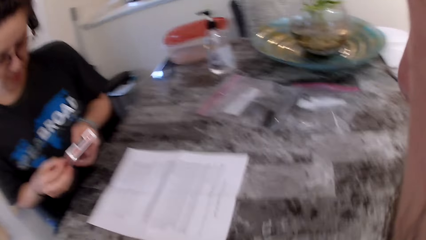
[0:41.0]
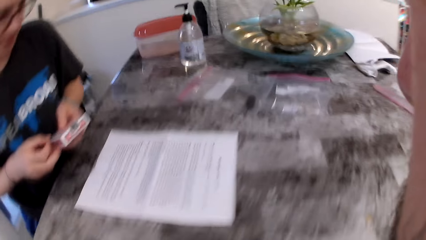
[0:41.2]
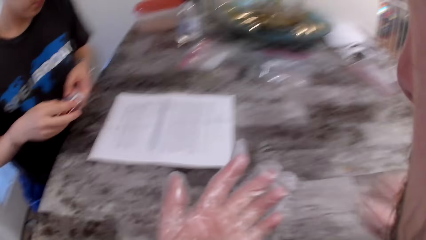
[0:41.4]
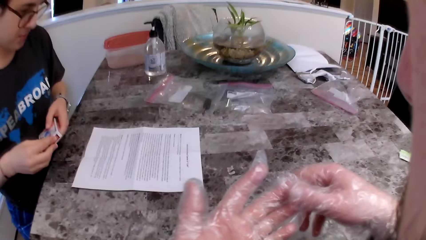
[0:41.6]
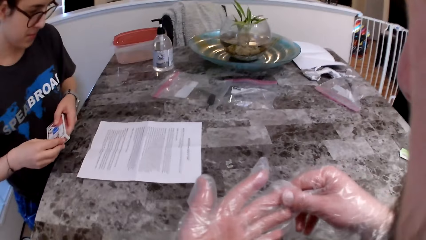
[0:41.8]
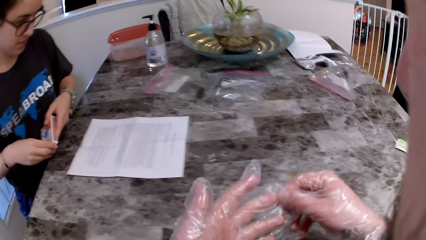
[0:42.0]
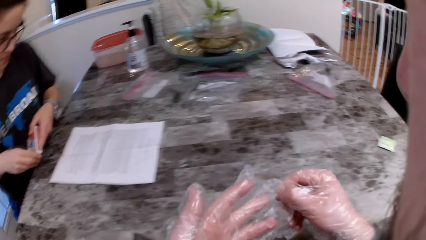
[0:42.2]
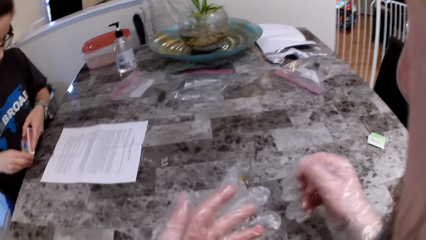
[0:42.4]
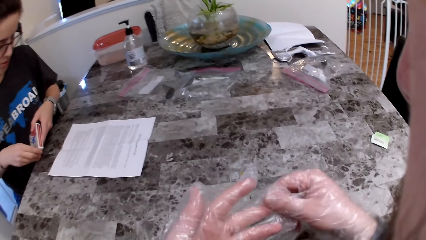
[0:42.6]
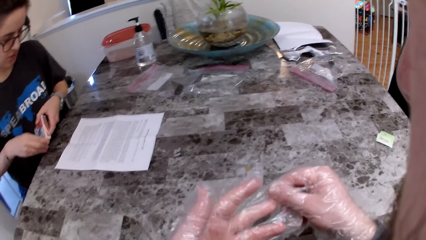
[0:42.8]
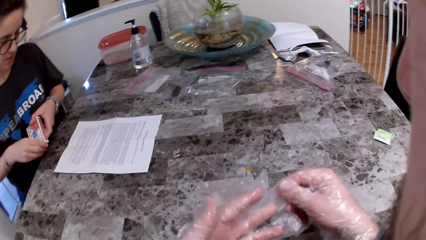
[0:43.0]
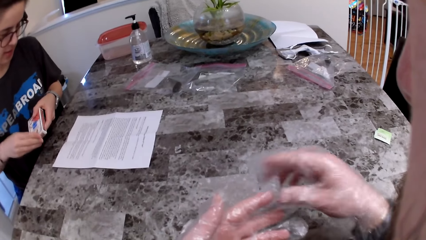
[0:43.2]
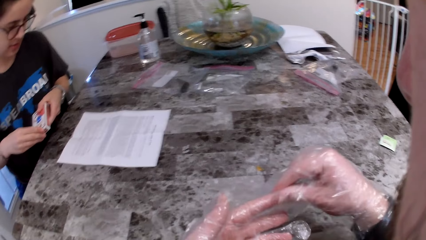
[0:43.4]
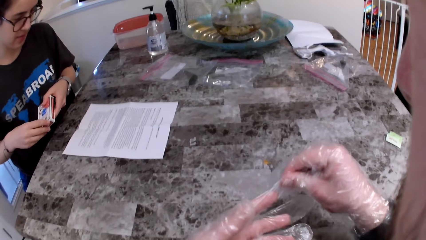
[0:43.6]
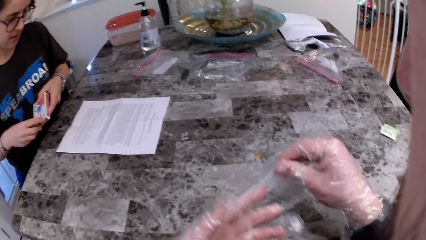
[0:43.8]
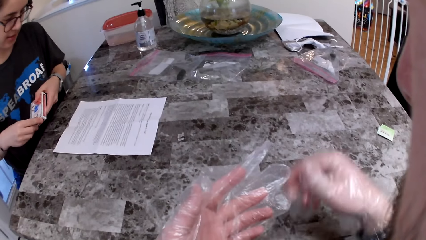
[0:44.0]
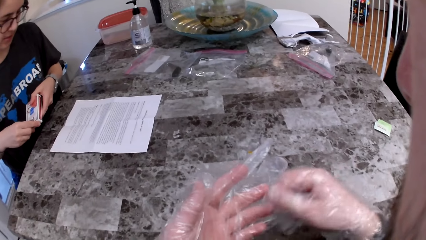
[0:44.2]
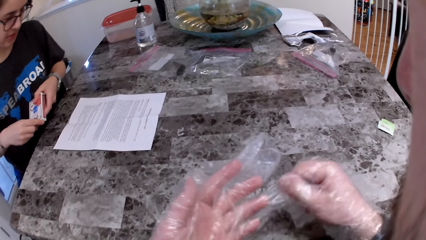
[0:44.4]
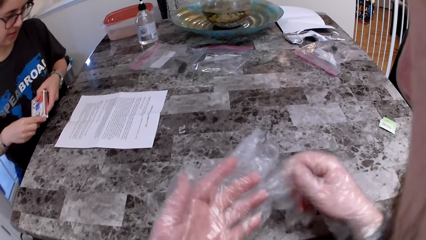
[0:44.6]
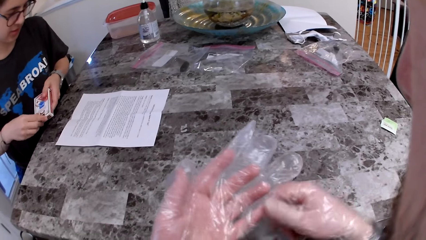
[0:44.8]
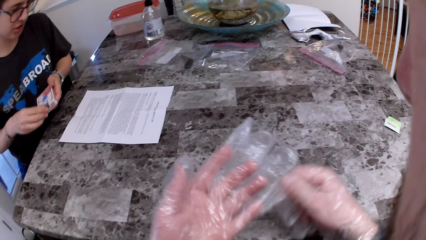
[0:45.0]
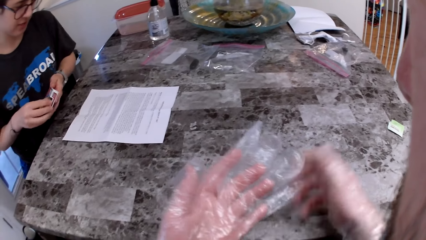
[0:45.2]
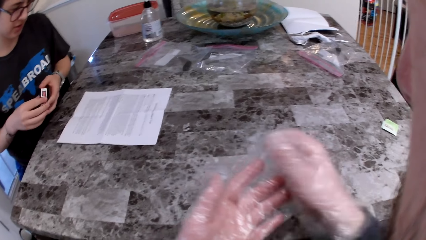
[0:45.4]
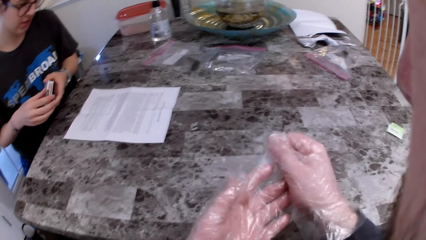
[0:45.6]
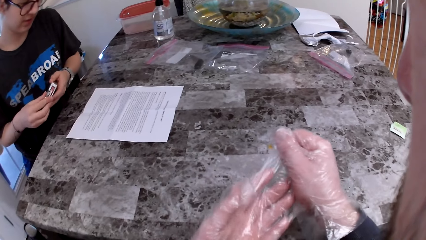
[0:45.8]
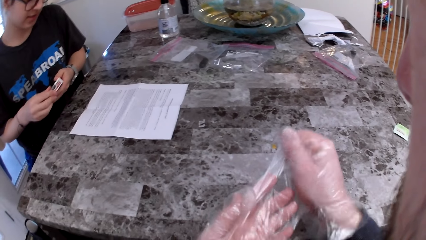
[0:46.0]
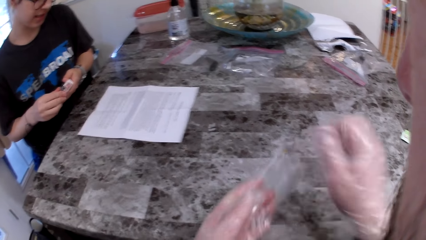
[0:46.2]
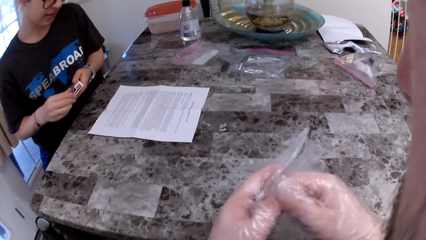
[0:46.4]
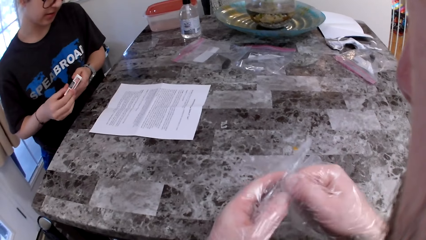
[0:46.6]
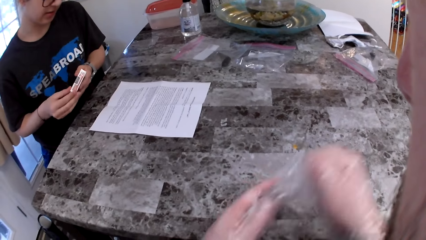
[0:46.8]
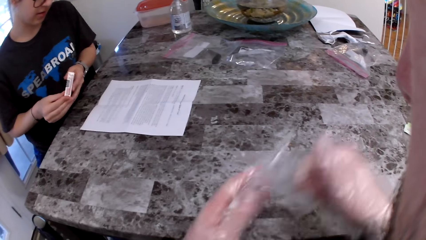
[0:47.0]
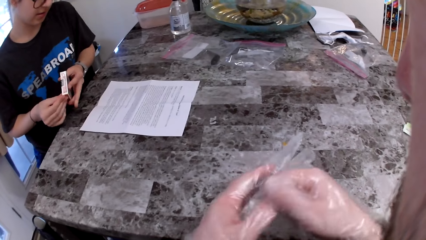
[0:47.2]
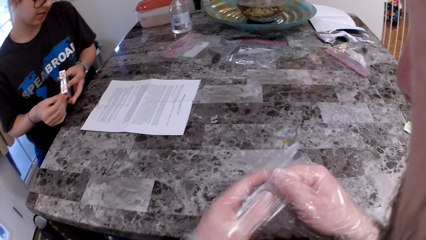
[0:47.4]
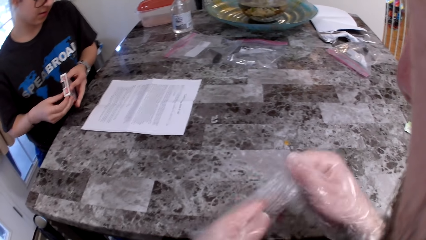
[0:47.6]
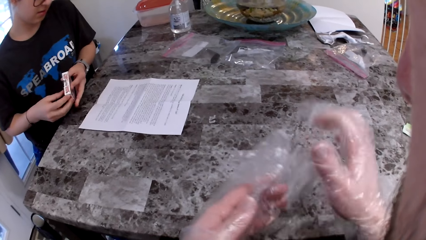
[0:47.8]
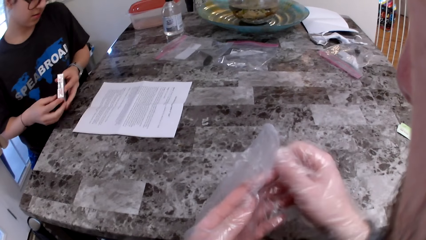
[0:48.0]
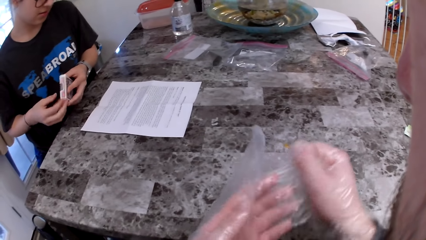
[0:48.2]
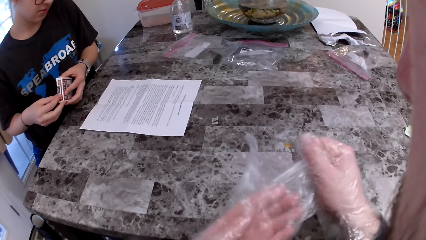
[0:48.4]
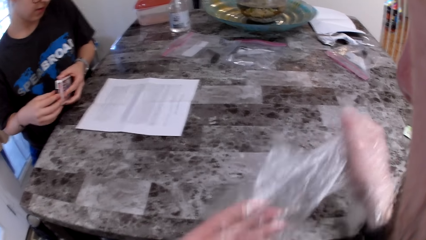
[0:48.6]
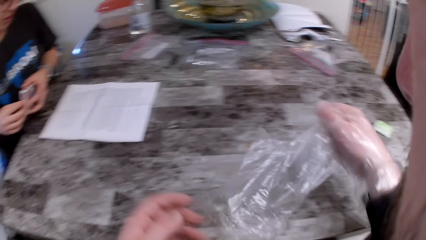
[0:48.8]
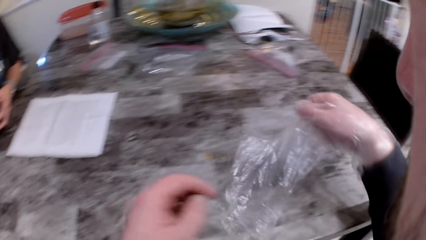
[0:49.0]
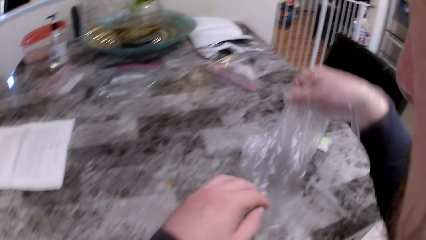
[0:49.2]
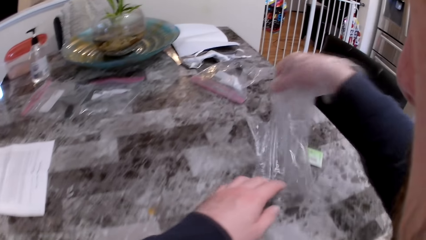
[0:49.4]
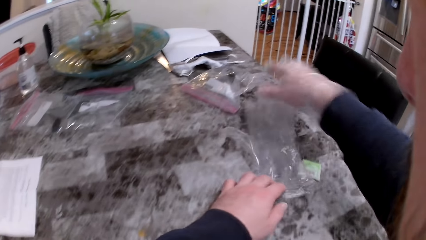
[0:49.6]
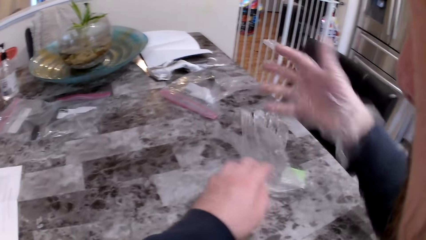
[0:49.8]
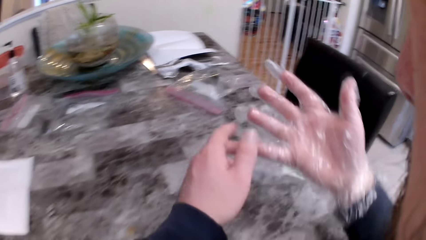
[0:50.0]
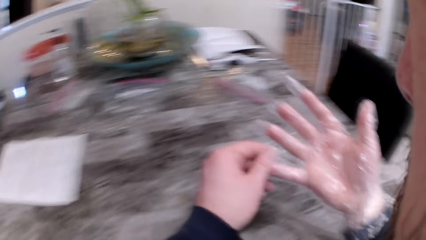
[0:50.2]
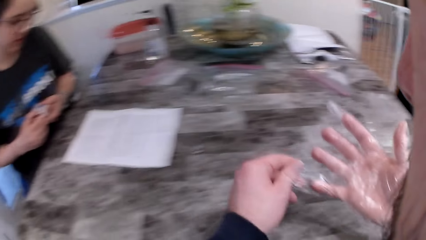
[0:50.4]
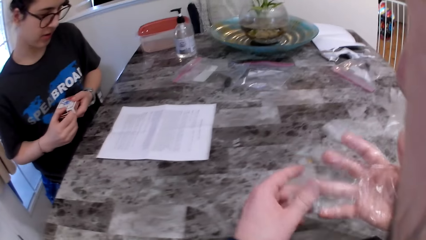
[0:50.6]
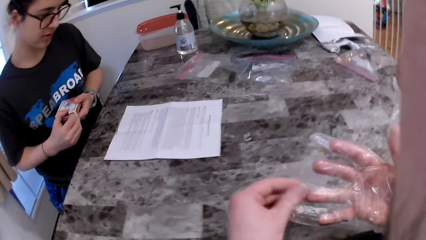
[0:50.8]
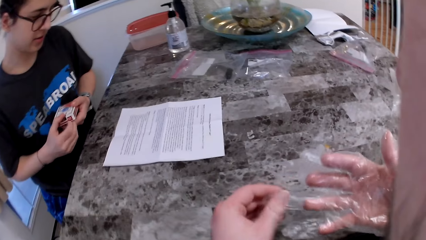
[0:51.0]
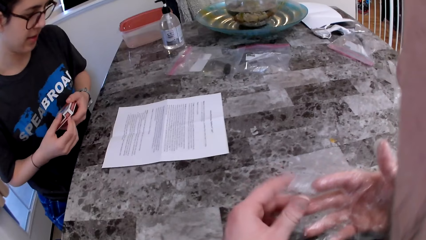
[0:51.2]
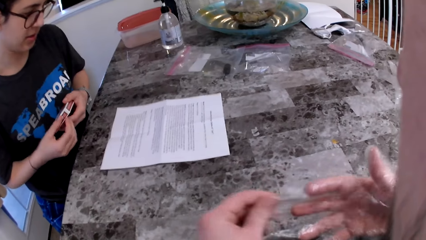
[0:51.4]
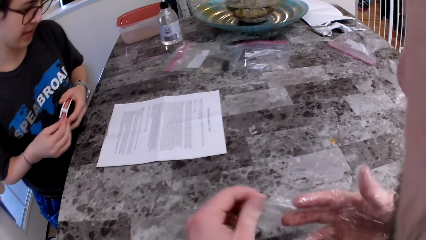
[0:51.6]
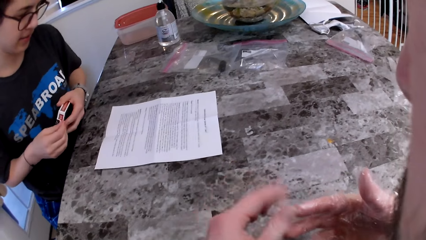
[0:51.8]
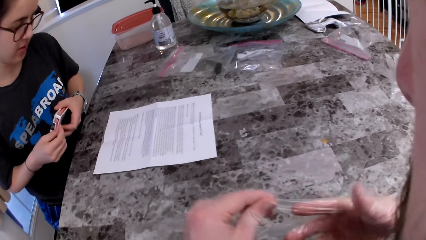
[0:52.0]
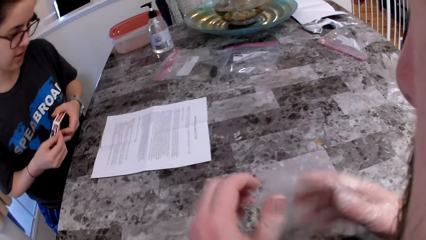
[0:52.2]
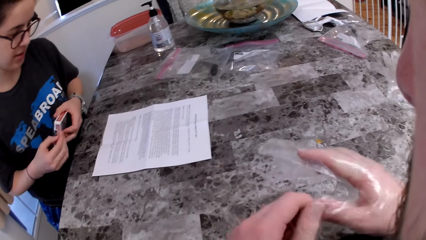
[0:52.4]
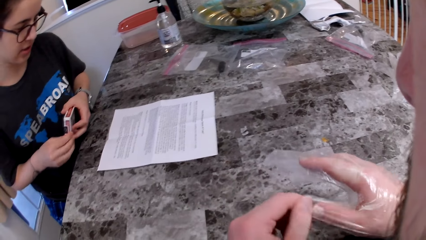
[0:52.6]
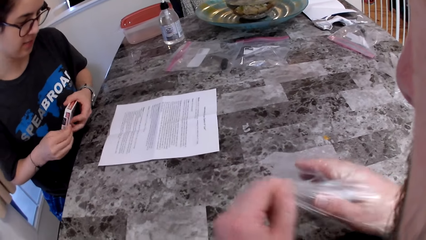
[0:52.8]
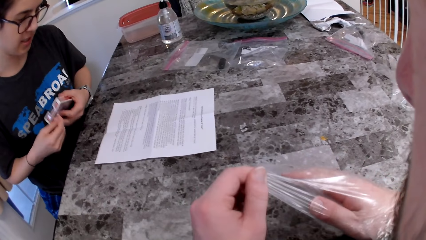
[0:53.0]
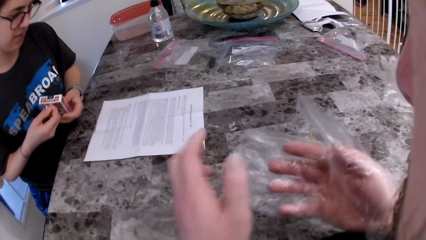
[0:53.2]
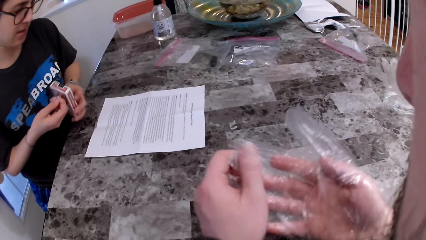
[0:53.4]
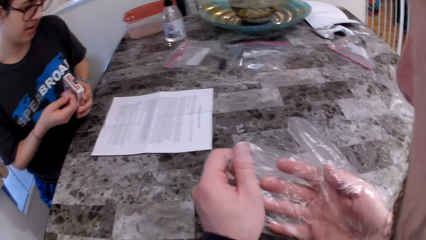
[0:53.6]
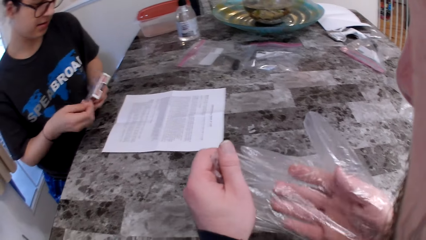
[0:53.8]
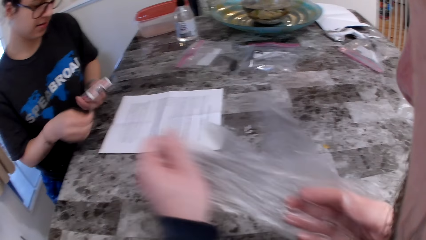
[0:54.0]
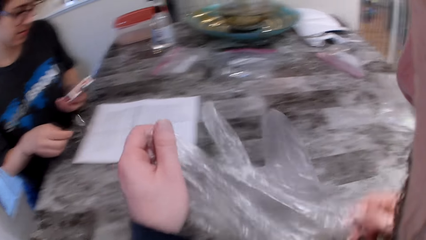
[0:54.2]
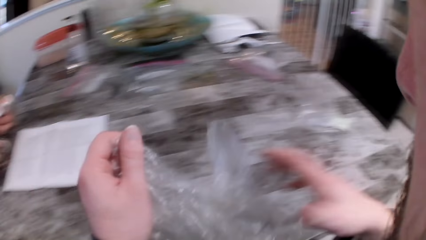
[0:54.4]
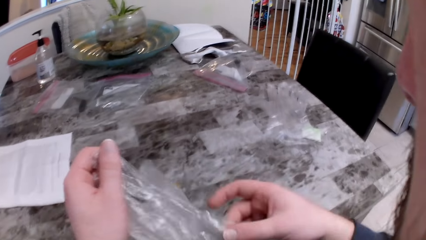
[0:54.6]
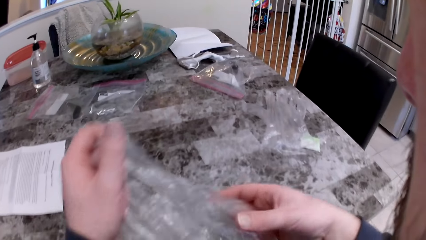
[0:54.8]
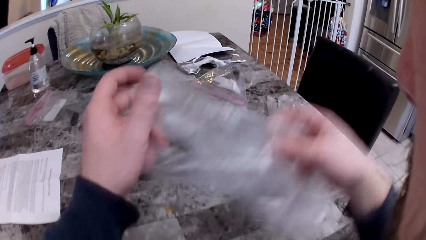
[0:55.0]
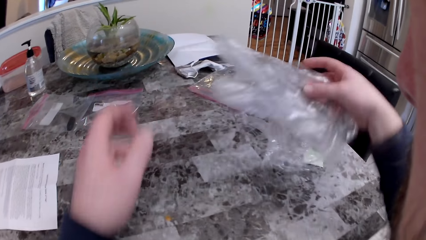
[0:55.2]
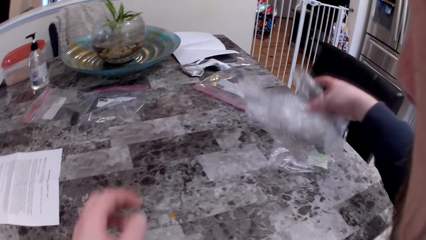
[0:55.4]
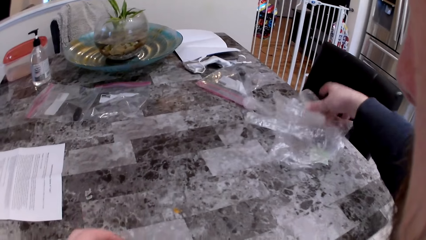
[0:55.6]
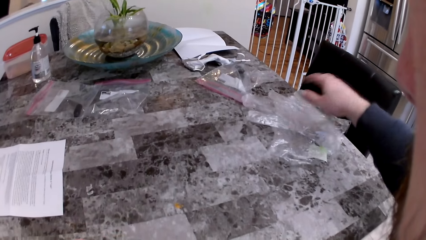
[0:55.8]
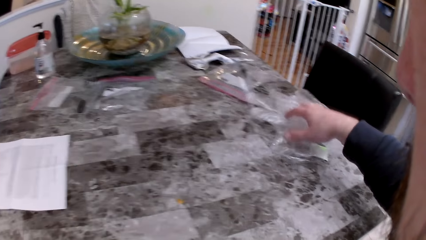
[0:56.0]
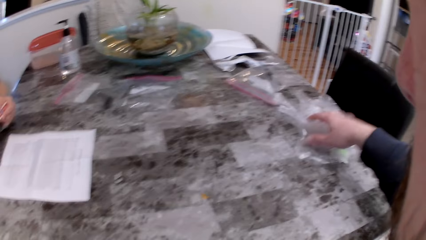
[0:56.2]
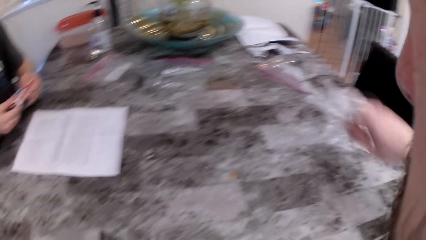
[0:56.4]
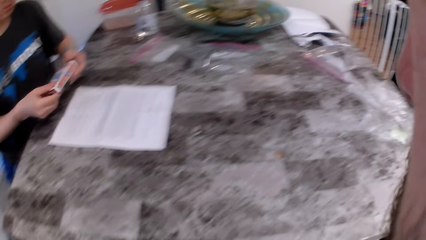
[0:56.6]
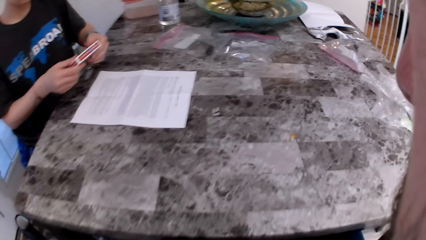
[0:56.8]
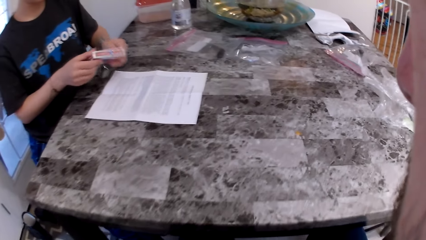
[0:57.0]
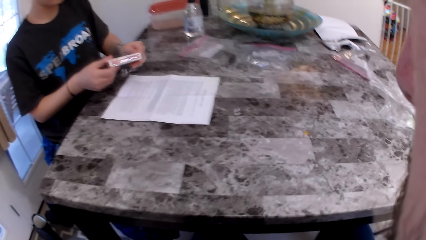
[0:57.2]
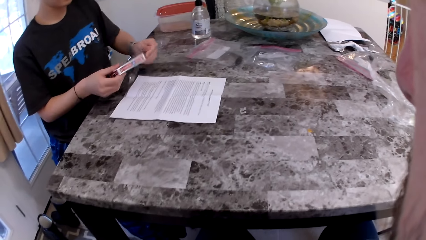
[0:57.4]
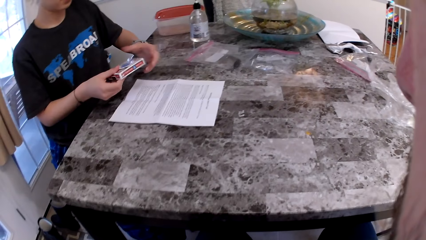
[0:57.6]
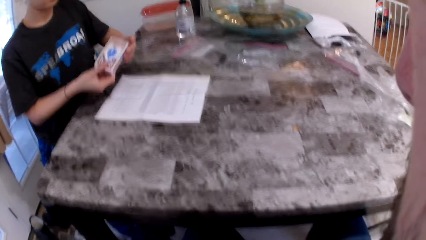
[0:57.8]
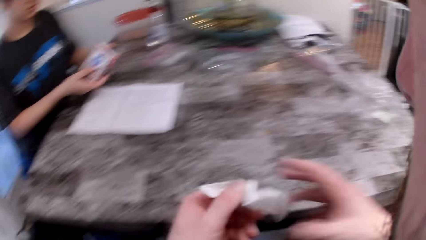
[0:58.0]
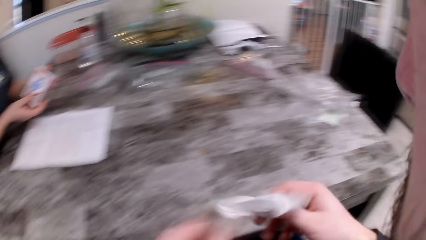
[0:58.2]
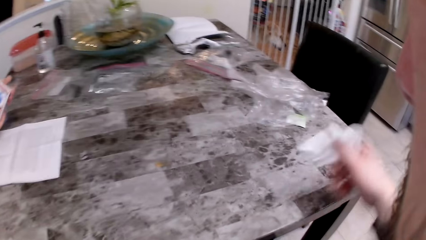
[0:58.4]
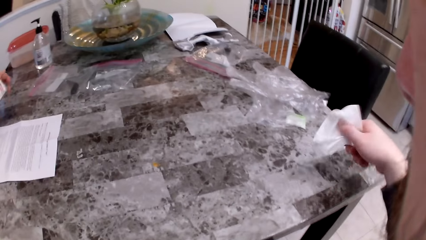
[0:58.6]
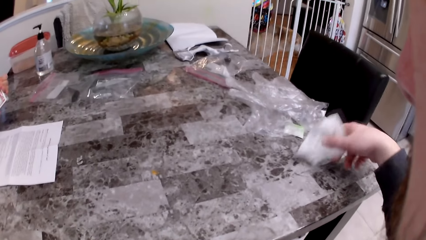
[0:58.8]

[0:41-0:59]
The camera wearer stares at his hands. He removes his hand glove. He pulls a glove. He removes the glove. He places the hand glove on the table. He pulls a glove. He removes his hand glove. He places the hand glove on the table. He stares at a woman.
